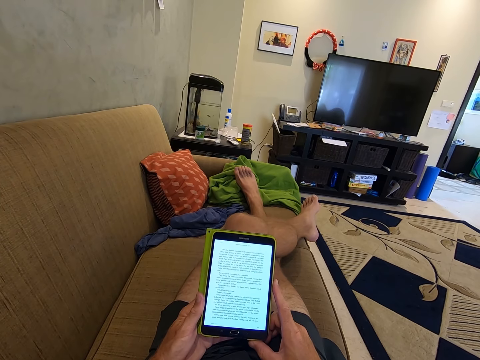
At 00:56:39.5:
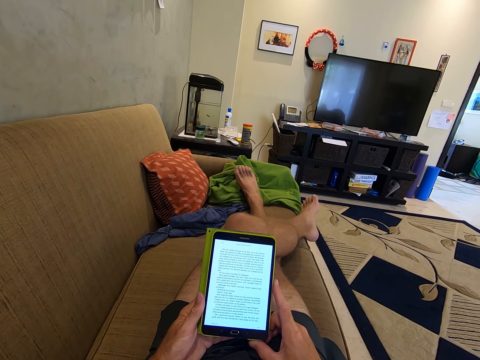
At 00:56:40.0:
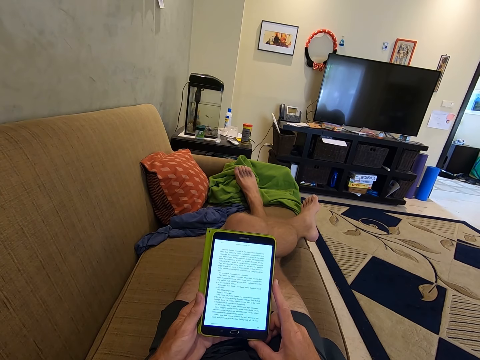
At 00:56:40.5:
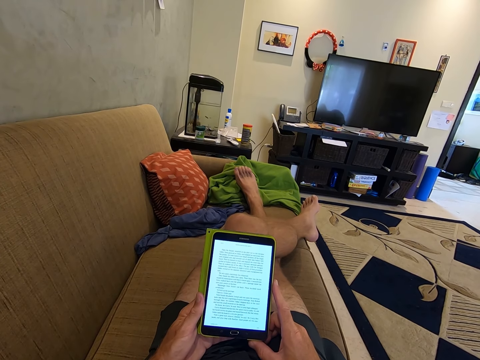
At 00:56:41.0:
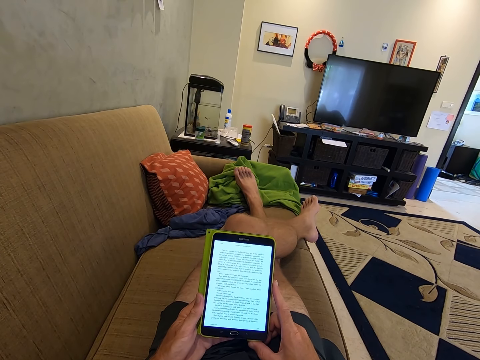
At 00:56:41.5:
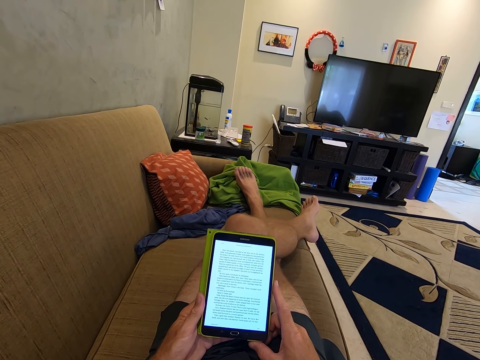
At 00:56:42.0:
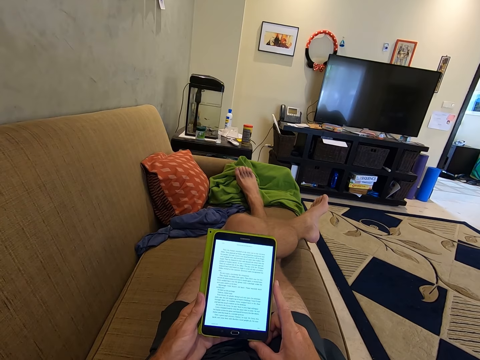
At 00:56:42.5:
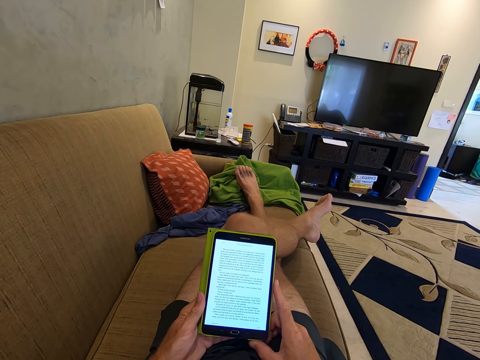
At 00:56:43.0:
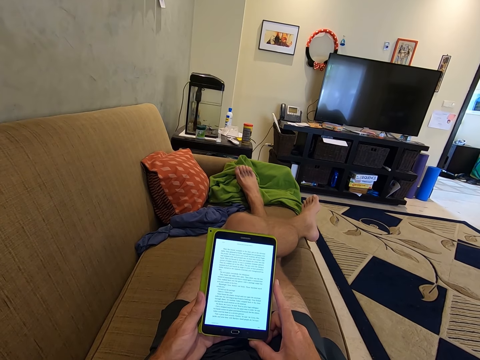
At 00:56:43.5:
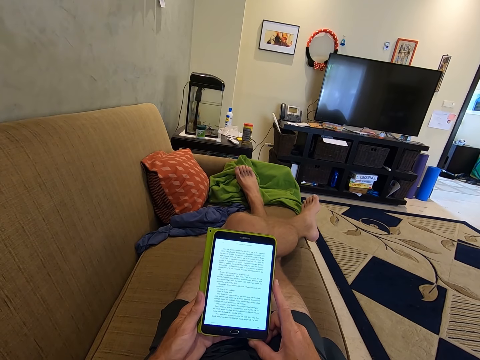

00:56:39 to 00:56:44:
The camera wearer browses on the phone.

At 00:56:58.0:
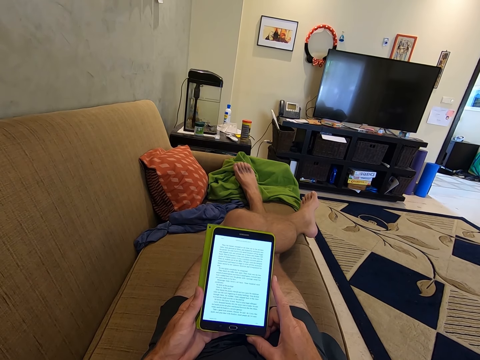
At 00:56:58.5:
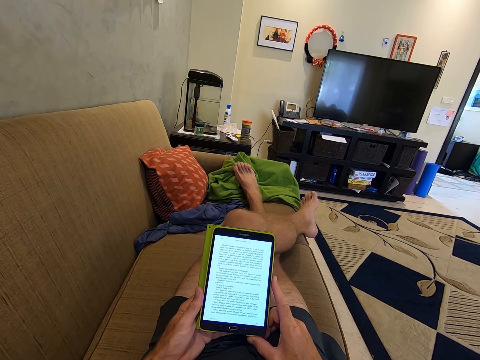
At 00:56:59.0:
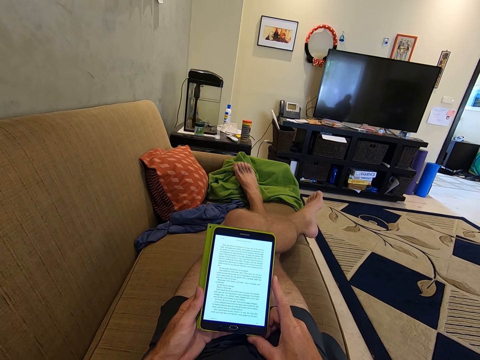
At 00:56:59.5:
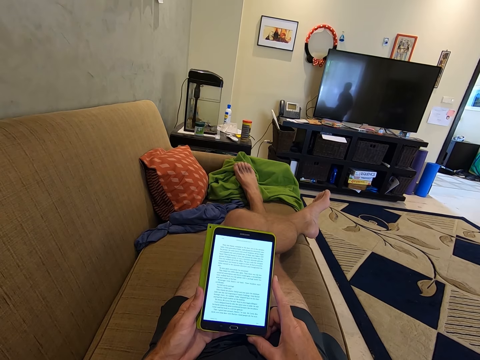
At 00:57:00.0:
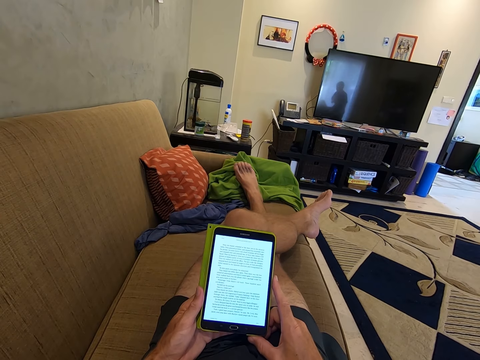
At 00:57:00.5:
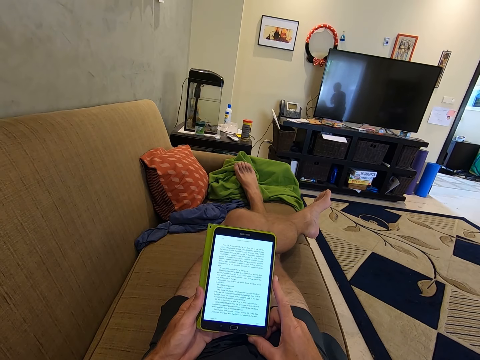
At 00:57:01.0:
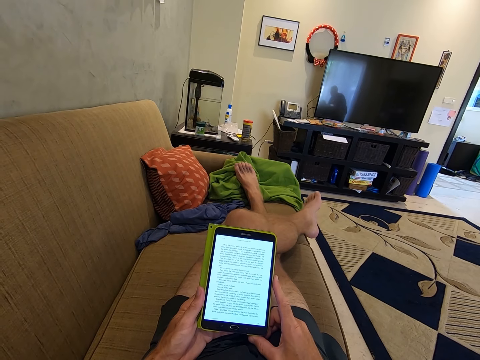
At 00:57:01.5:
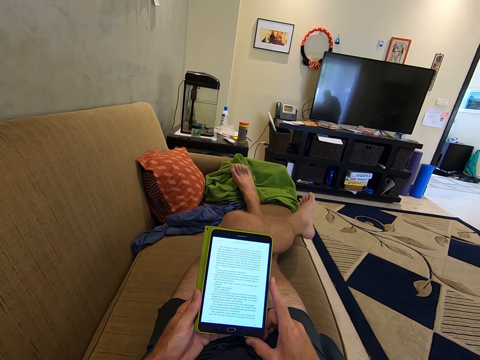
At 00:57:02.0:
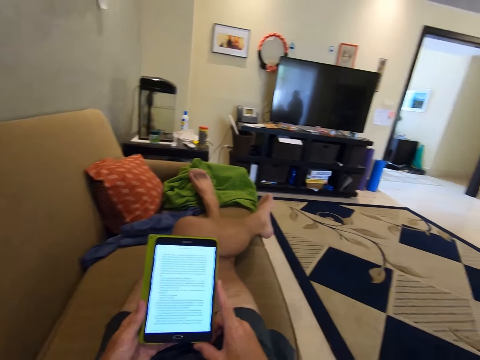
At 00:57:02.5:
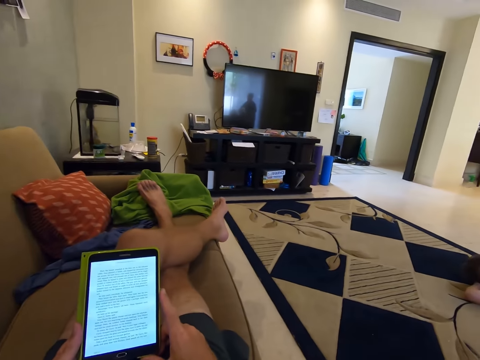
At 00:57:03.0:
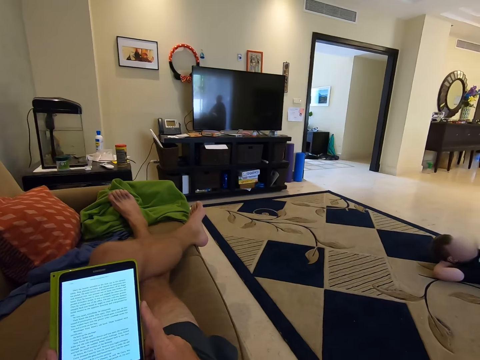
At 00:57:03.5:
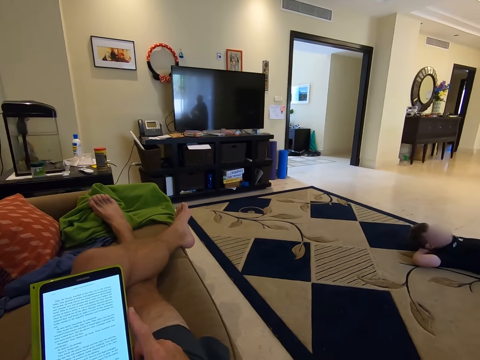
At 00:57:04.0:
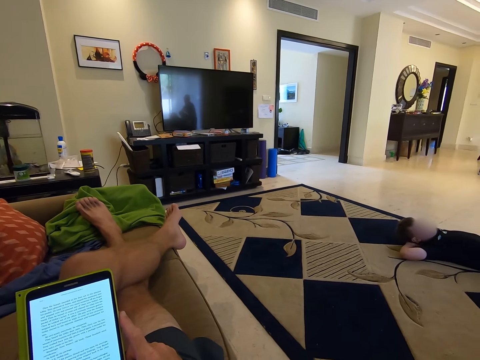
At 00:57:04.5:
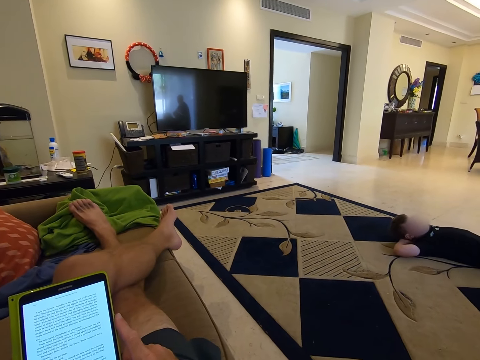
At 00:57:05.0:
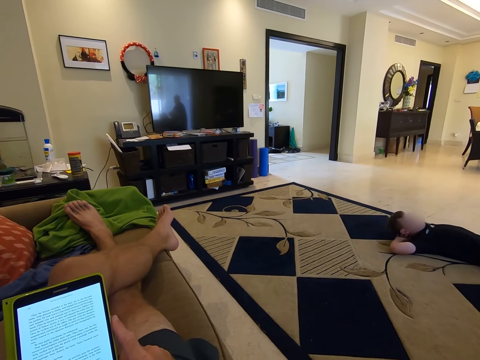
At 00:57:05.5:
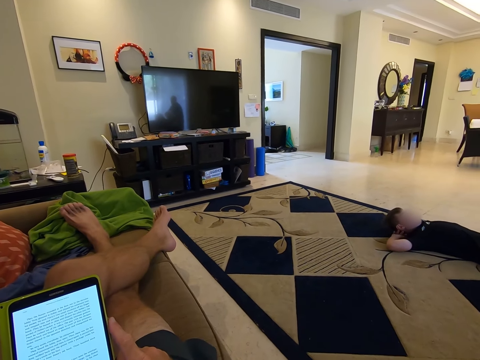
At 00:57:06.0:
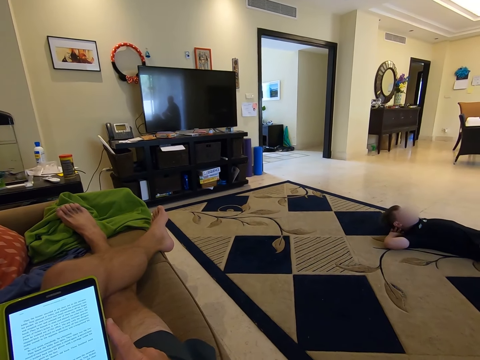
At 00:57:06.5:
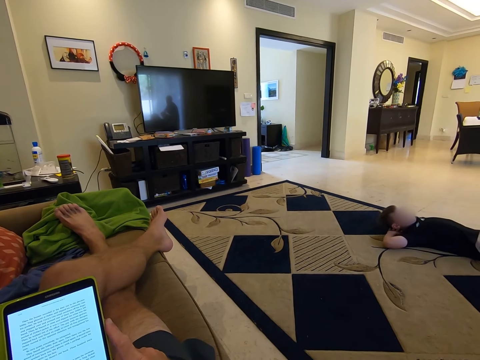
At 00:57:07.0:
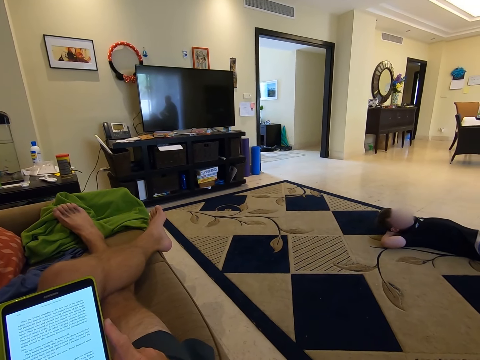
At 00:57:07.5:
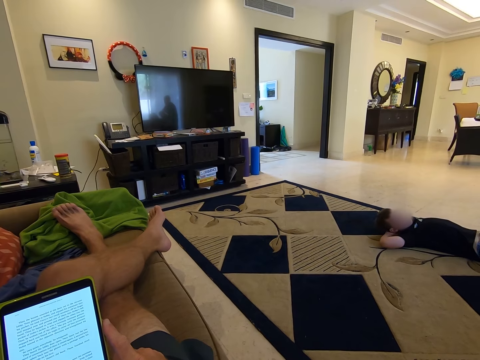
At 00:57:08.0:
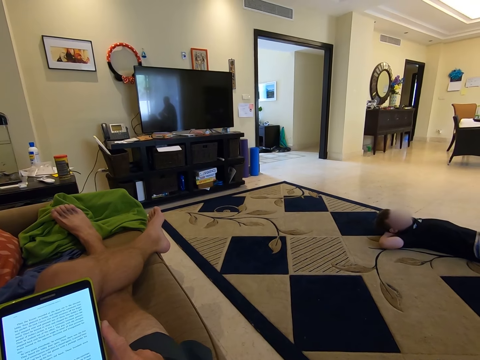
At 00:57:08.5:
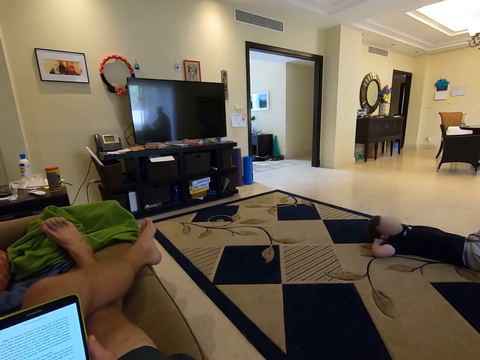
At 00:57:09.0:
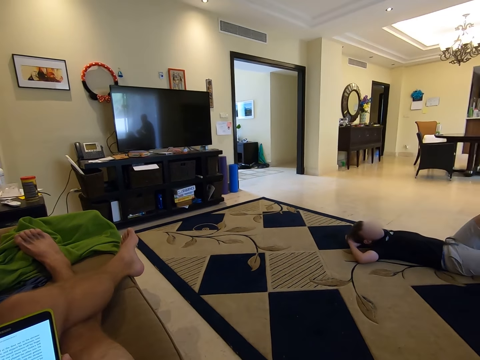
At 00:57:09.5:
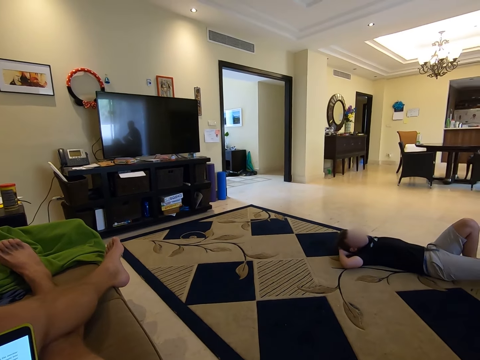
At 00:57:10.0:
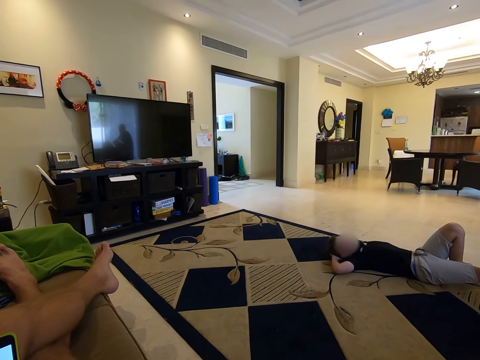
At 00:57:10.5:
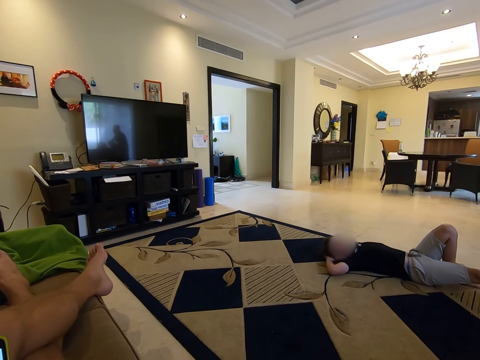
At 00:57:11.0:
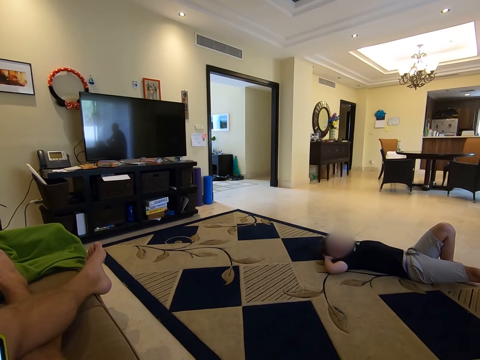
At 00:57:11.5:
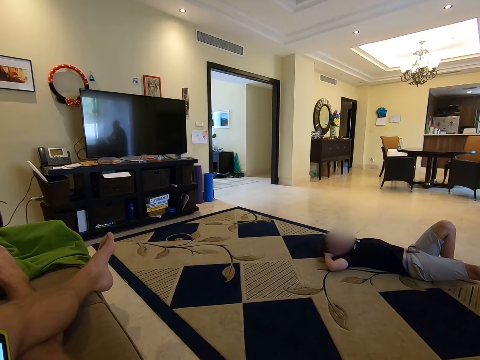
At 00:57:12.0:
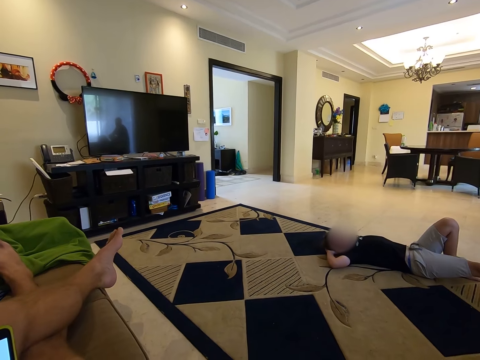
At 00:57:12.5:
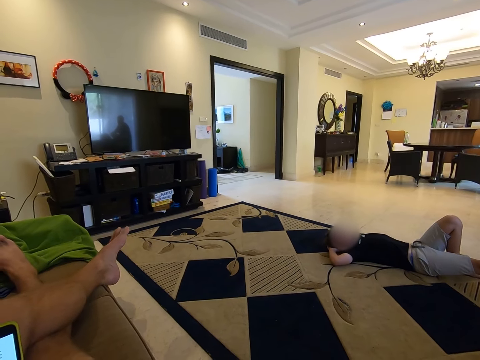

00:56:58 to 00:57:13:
The camera wearer twists the left leg. They shake the leg. They browse on the phone. They look around. They look at a man. They talk to the man.

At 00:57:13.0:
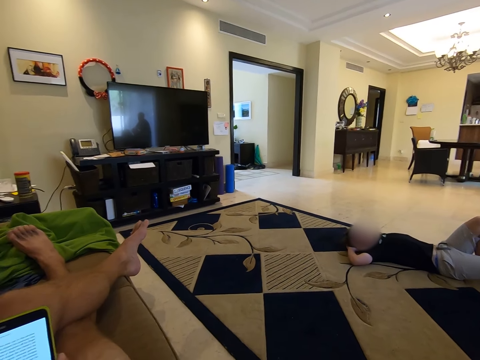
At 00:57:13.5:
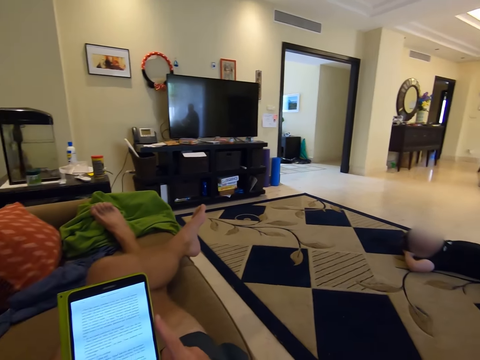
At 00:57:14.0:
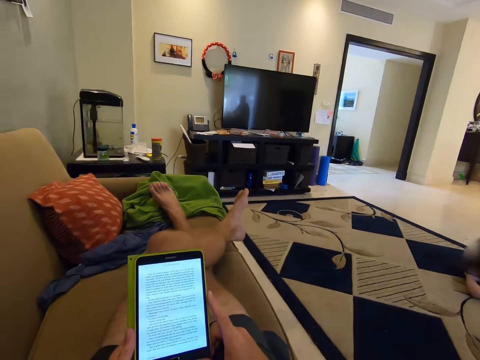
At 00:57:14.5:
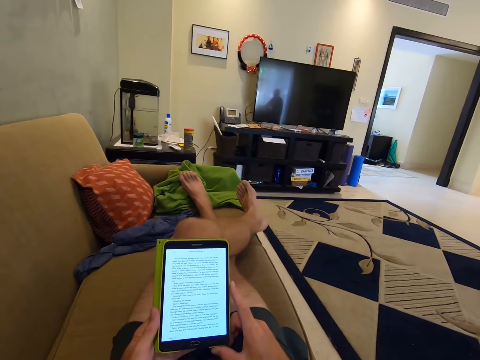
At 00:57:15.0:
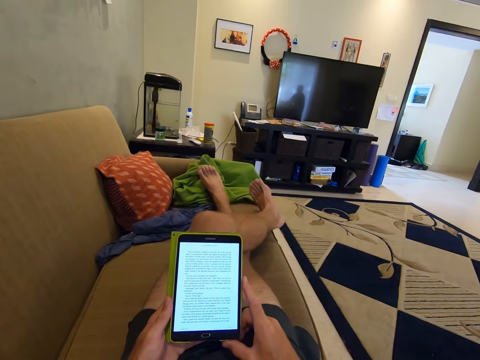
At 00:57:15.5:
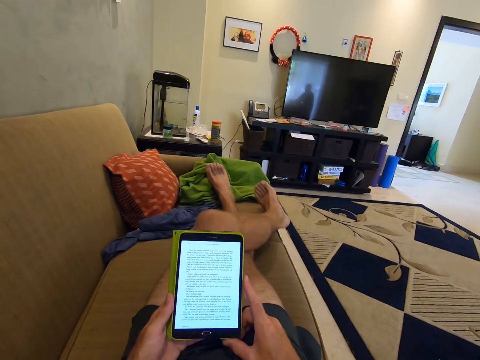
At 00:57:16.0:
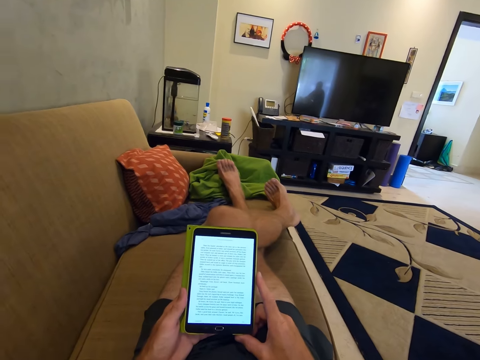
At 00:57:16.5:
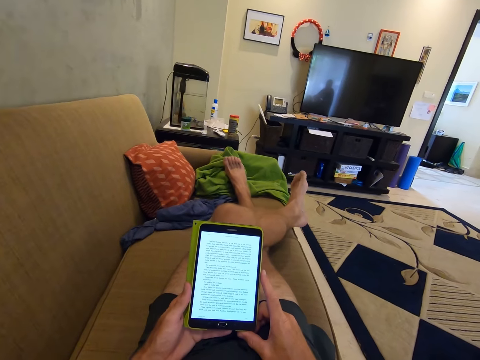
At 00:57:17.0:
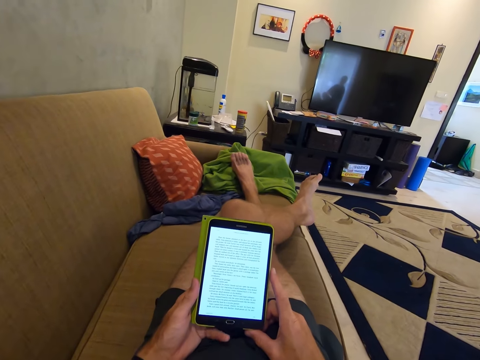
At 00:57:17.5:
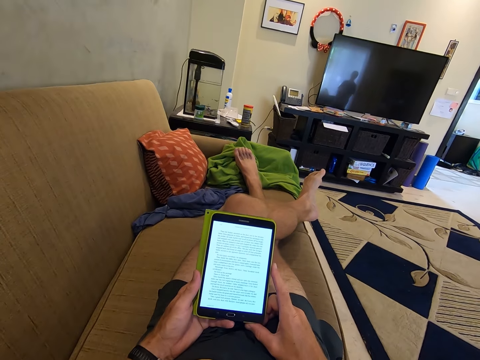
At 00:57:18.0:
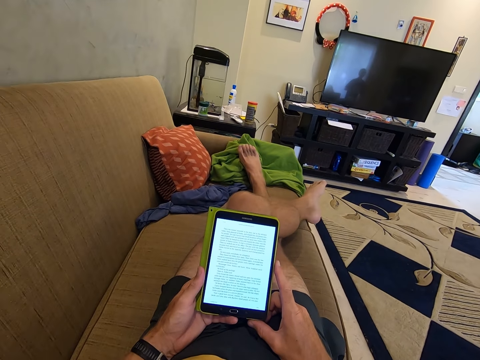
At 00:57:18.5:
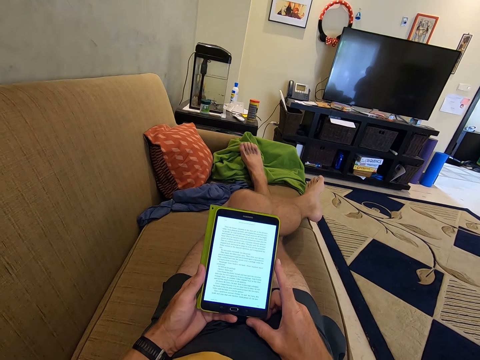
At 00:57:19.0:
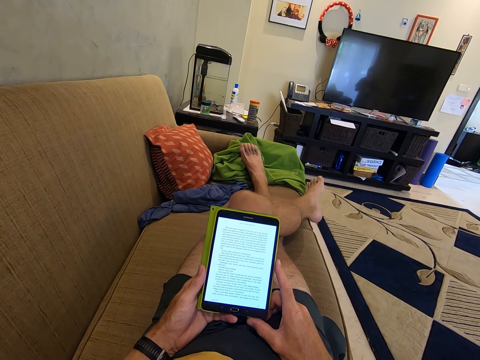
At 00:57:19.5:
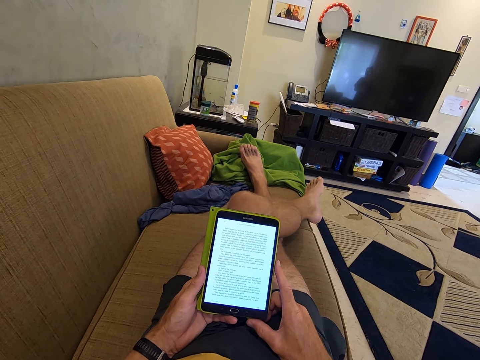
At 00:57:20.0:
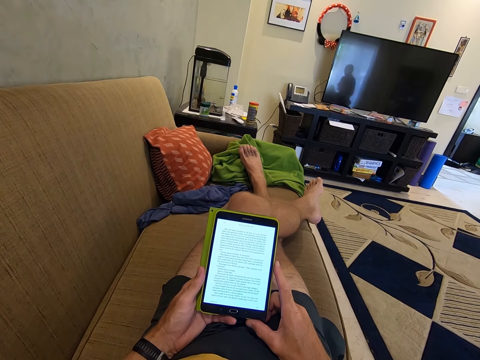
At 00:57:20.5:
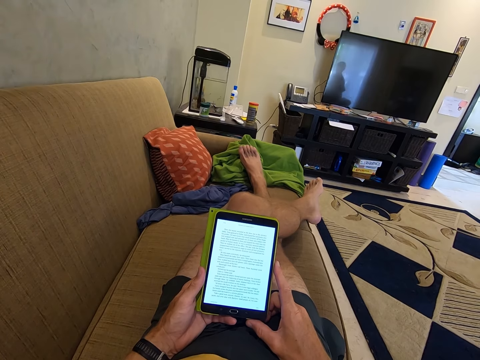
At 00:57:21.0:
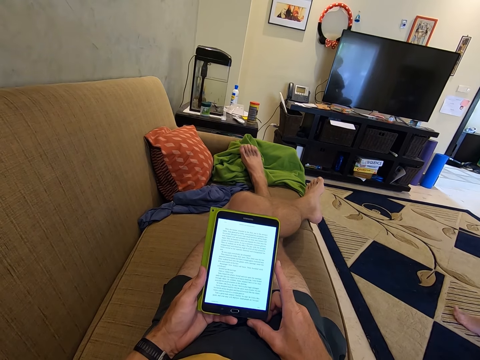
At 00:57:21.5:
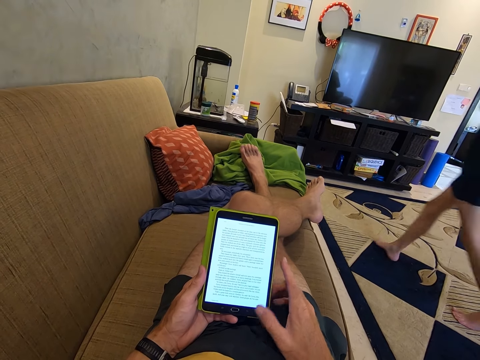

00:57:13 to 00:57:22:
The camera wearer browses on the phone.
